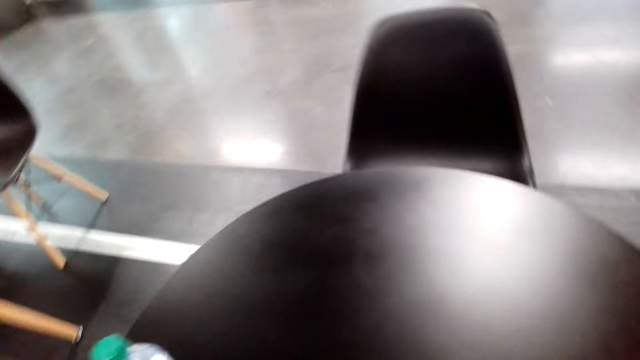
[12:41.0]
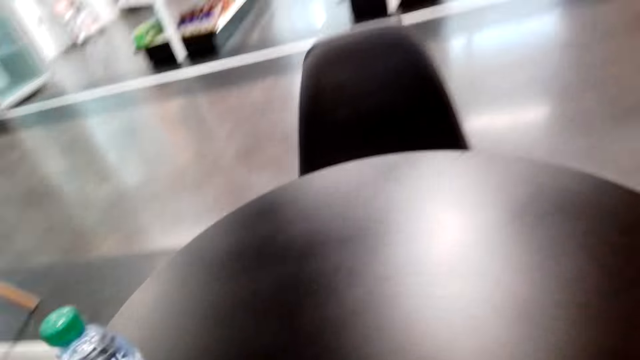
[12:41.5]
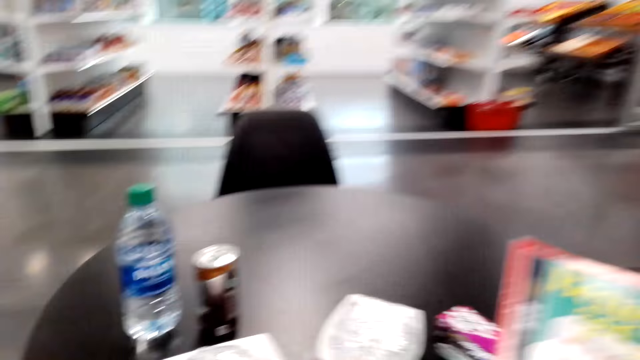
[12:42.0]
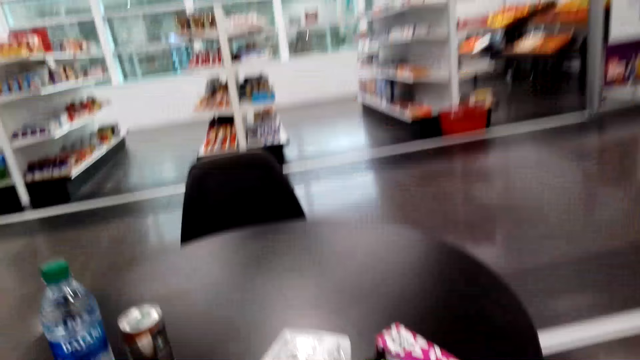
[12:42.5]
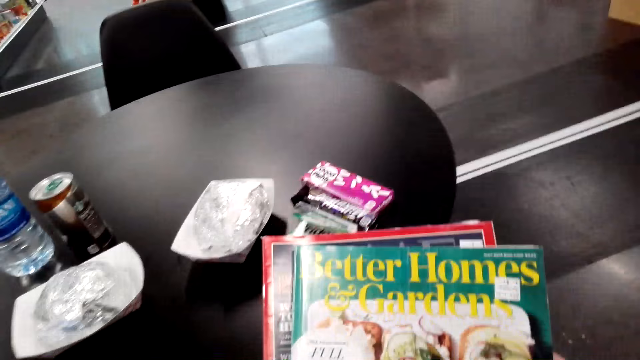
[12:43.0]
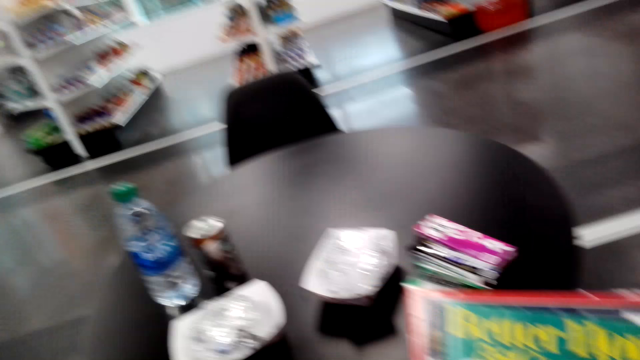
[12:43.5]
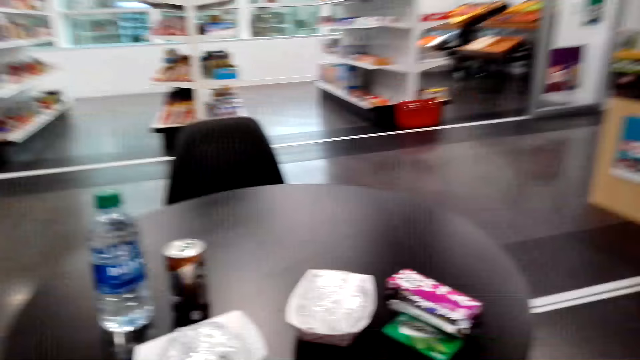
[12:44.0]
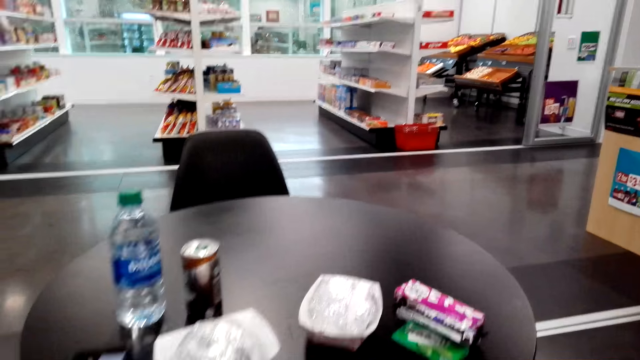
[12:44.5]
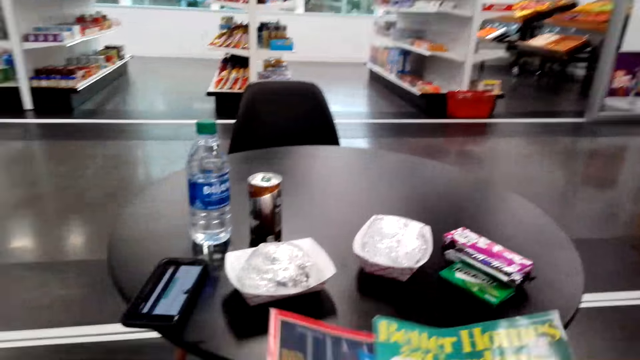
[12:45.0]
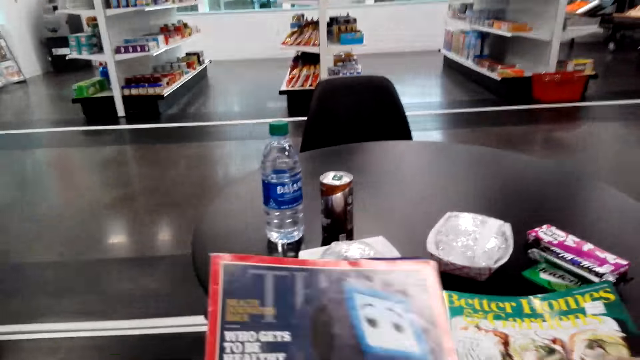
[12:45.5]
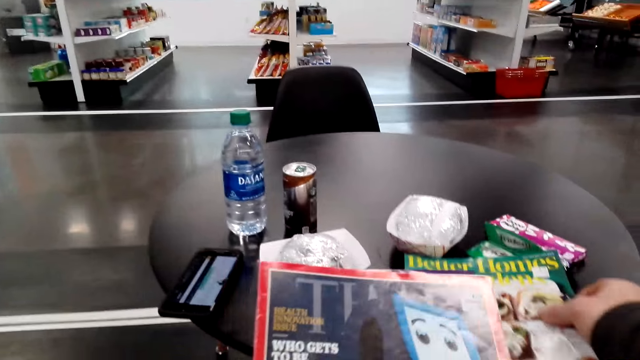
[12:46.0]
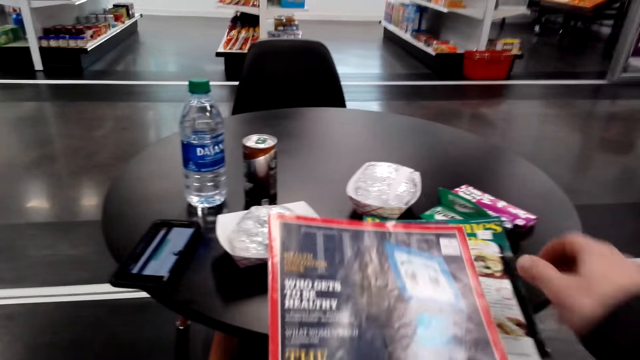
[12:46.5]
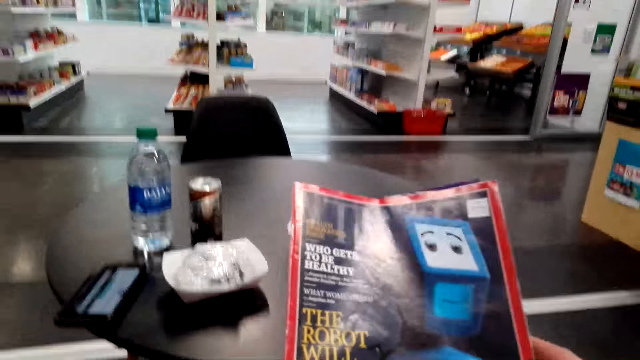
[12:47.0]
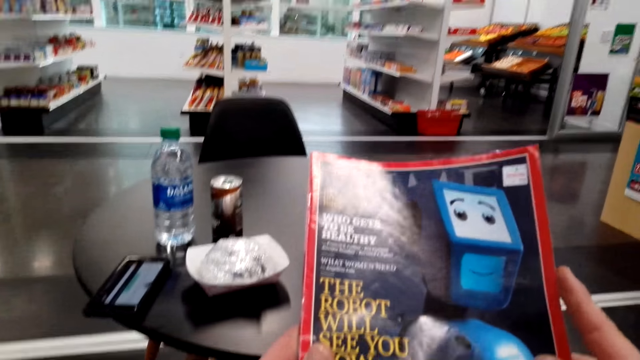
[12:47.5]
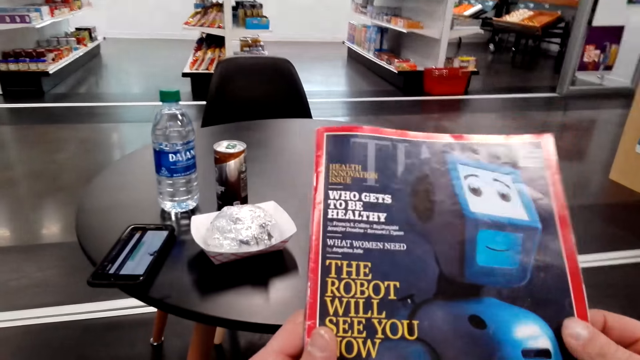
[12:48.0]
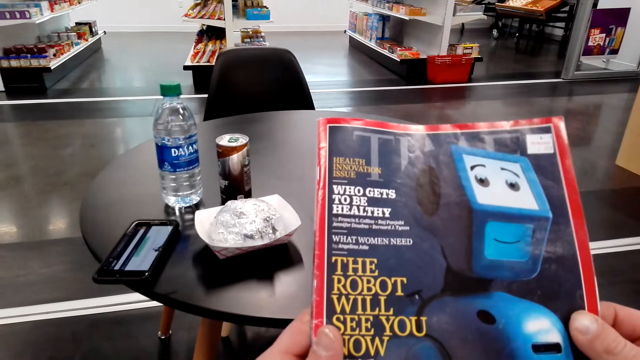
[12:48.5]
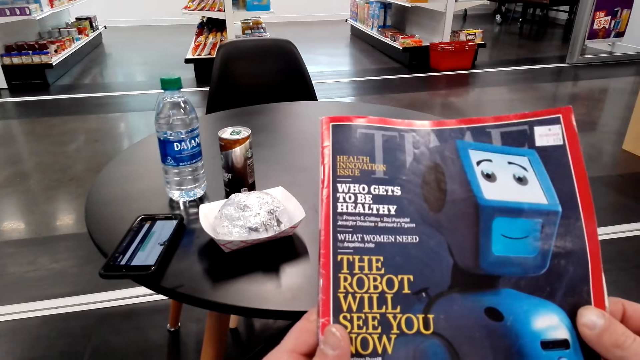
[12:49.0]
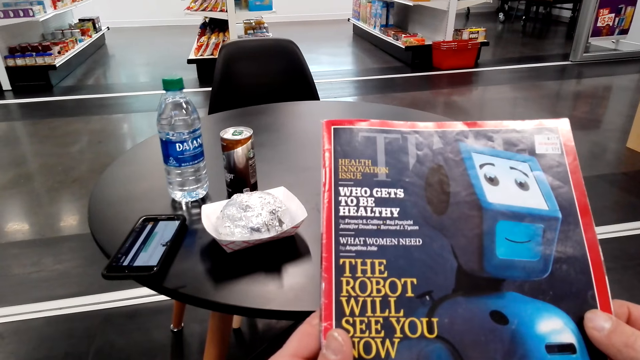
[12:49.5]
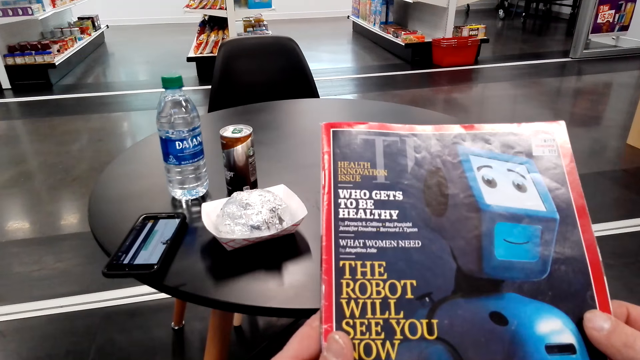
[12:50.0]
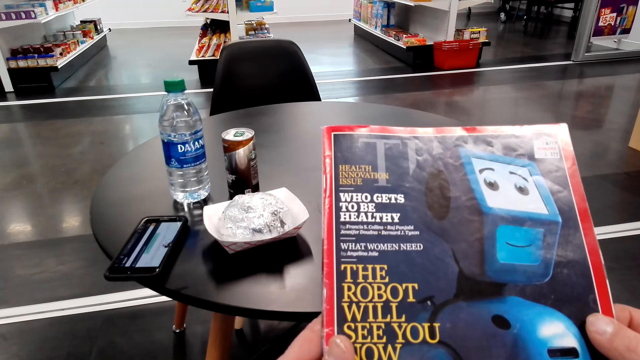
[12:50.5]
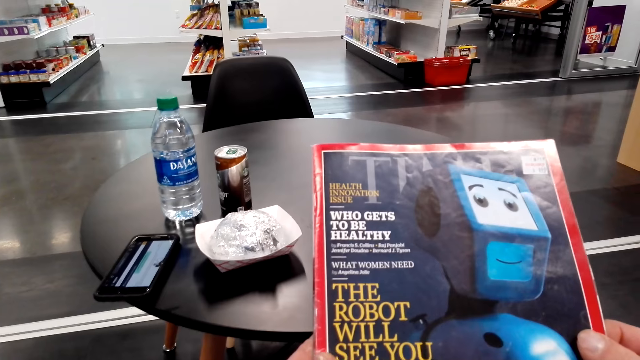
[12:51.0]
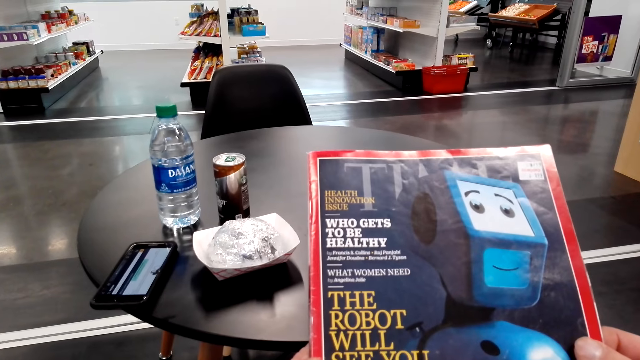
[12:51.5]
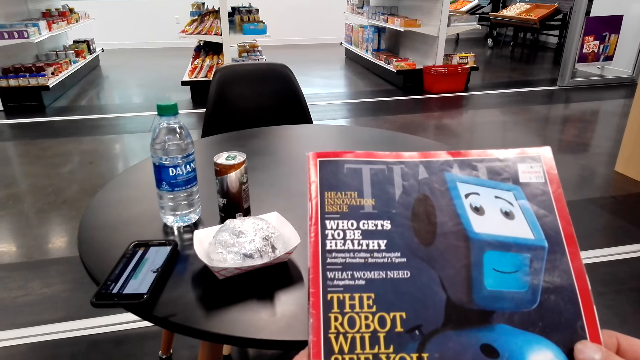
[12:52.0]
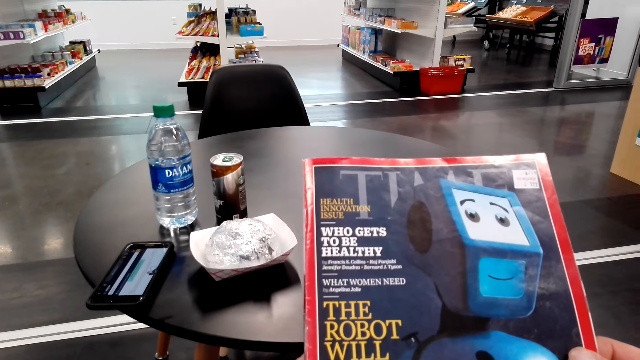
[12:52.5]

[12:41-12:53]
The camera wearer sits on the chair. They stare at the book on top of the table. They put the book on top of the table and read the book.

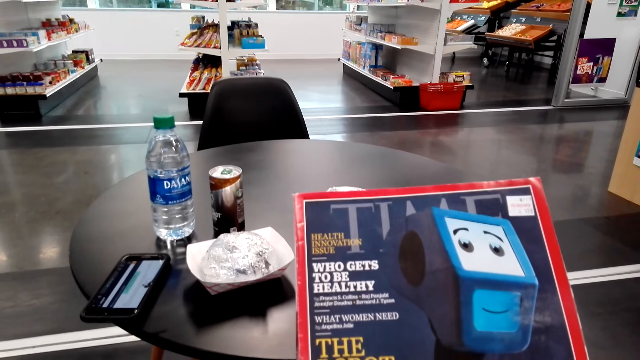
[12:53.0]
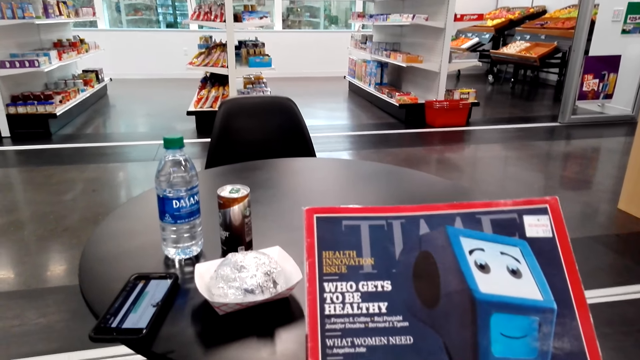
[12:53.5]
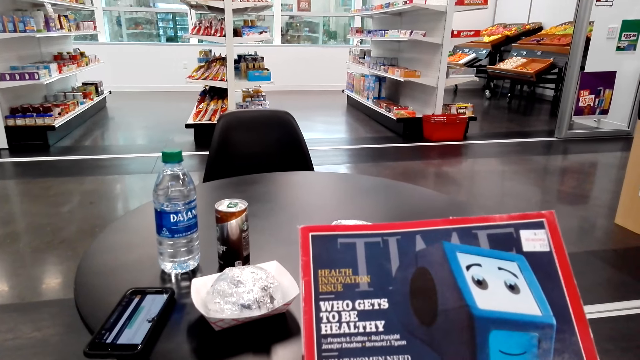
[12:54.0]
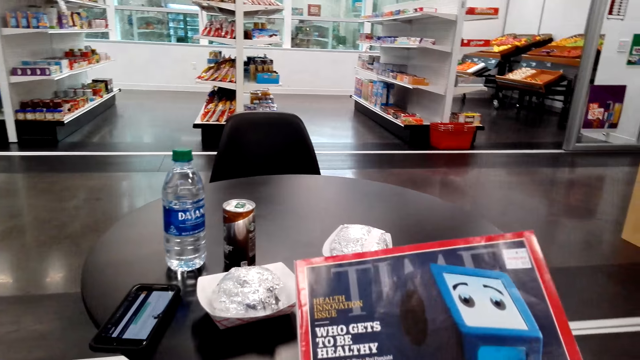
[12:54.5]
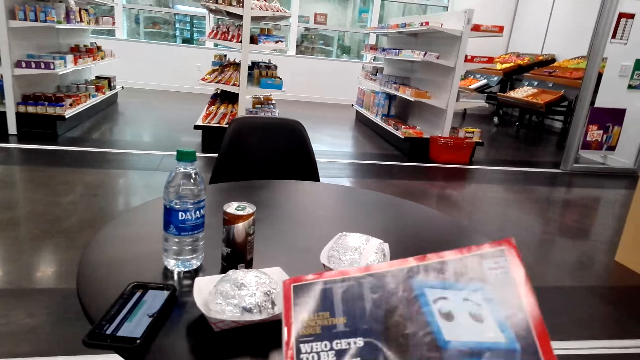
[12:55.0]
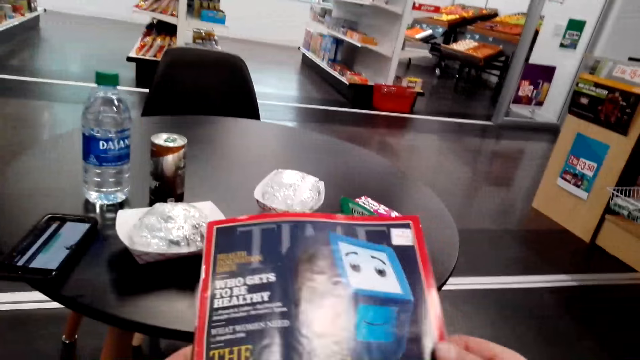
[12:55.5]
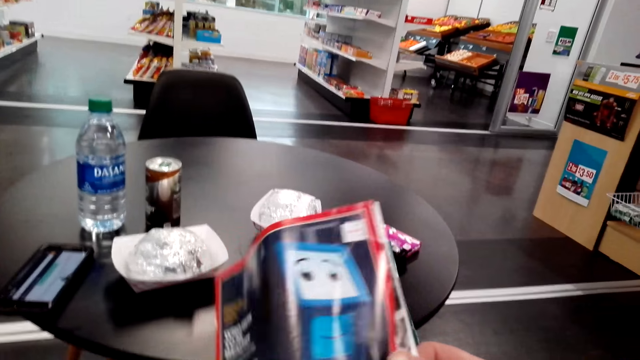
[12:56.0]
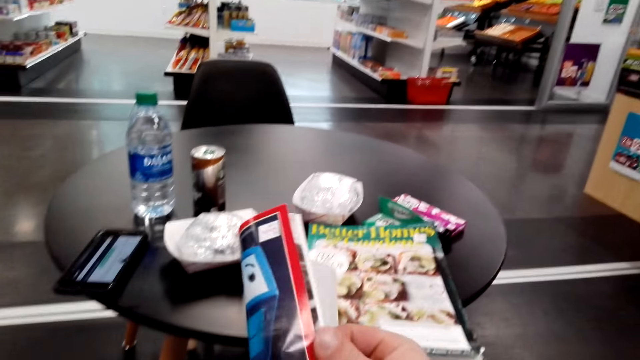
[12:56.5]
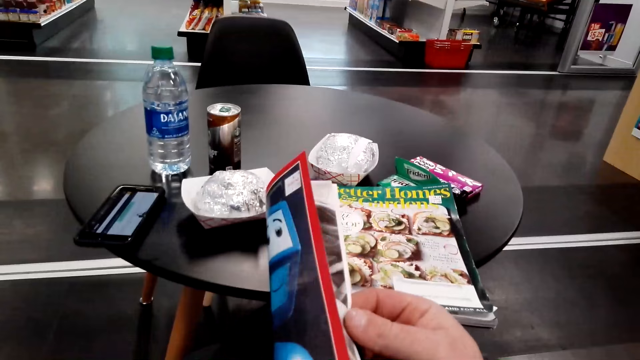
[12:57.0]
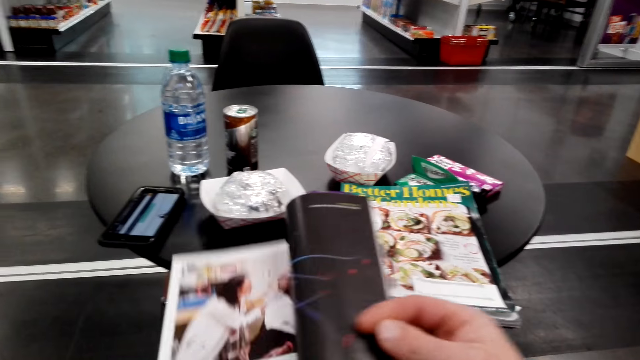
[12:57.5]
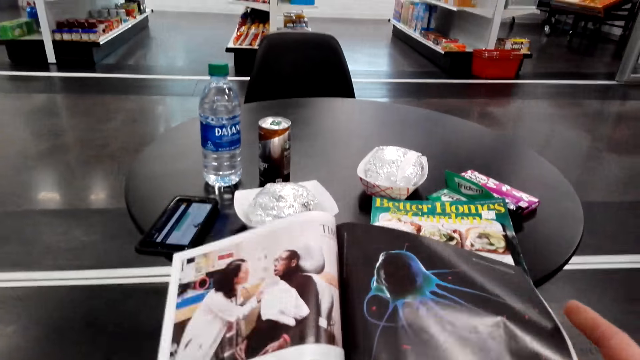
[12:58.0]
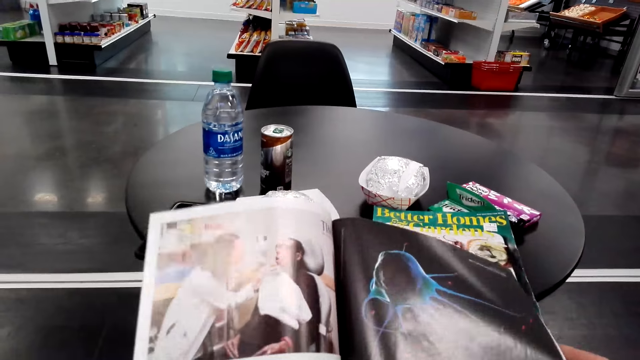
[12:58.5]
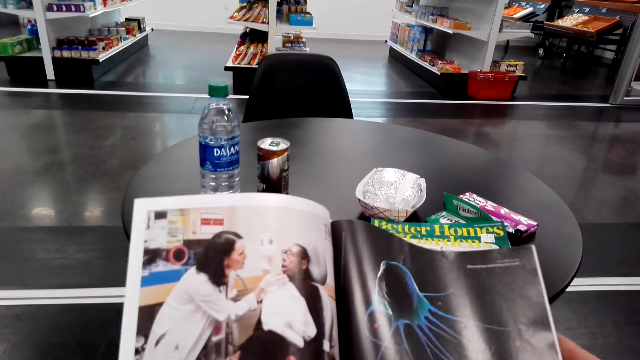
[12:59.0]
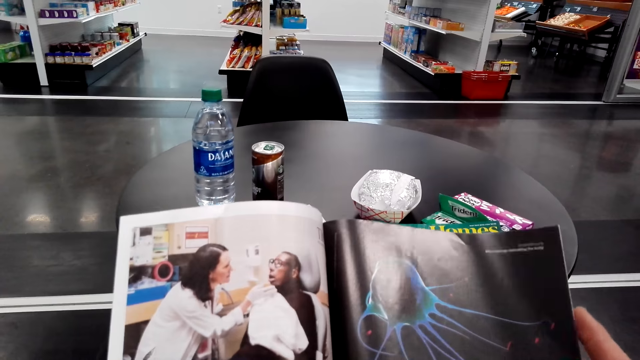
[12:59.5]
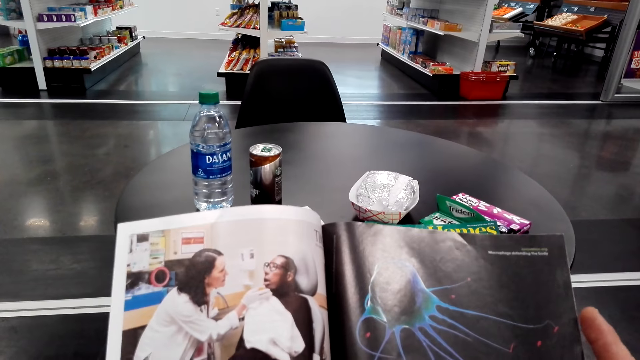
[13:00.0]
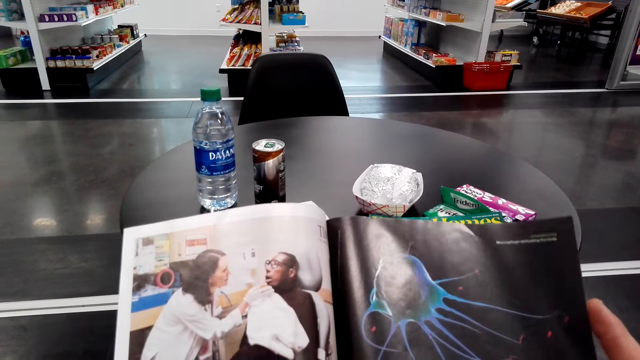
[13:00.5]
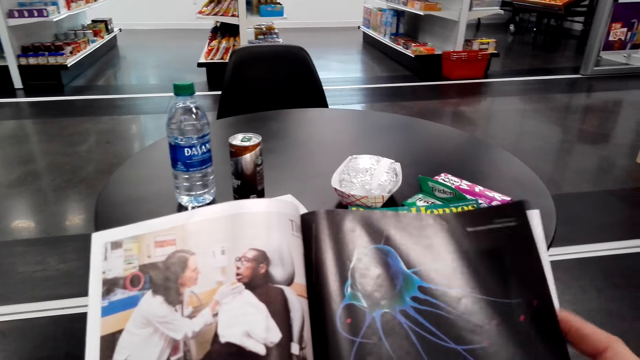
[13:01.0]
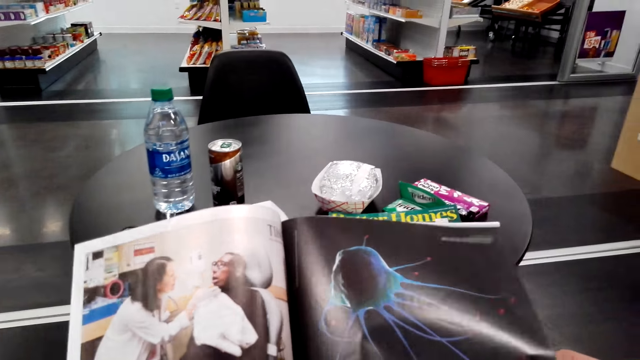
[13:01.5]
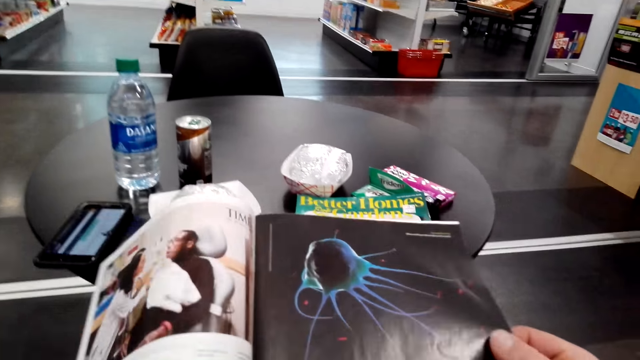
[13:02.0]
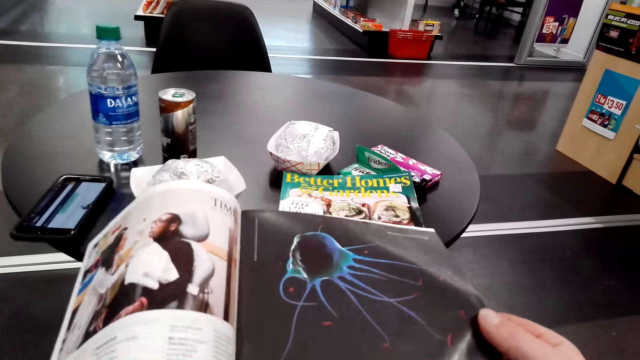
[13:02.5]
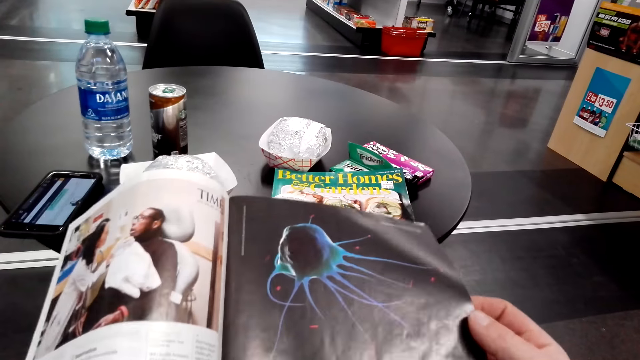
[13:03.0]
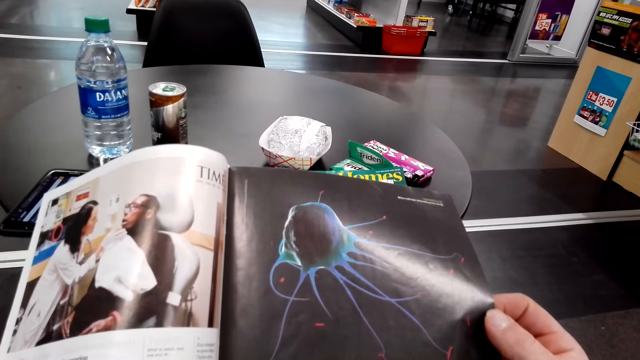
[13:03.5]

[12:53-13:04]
The camera wearer opens the book. They look at the picture.
